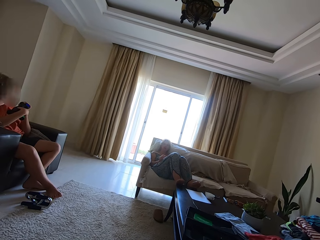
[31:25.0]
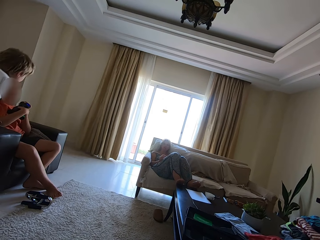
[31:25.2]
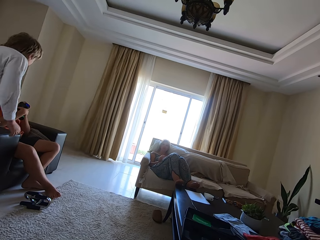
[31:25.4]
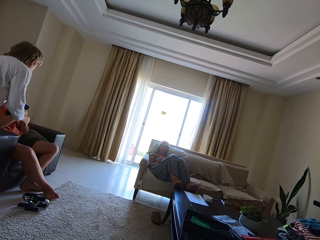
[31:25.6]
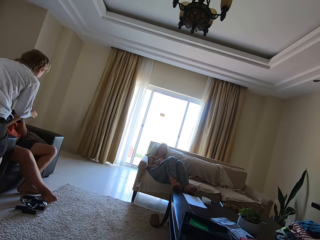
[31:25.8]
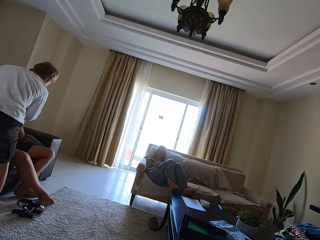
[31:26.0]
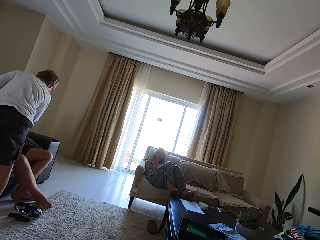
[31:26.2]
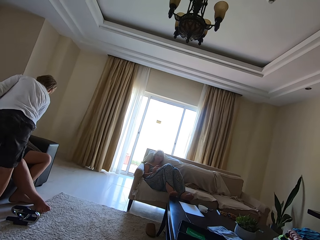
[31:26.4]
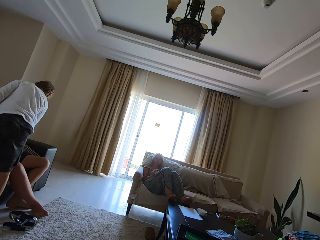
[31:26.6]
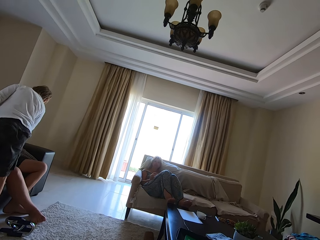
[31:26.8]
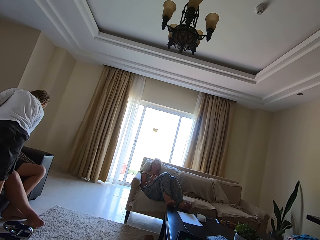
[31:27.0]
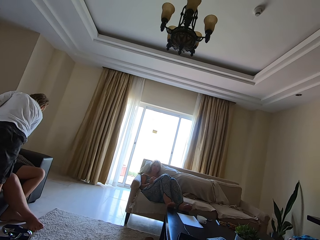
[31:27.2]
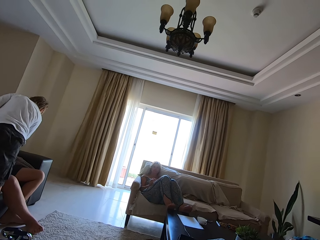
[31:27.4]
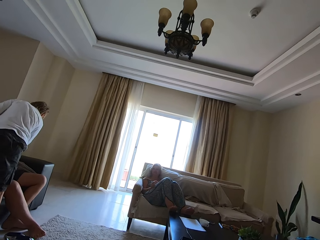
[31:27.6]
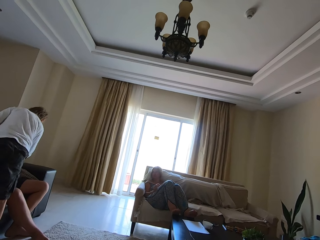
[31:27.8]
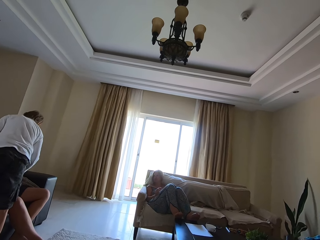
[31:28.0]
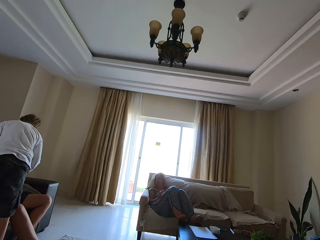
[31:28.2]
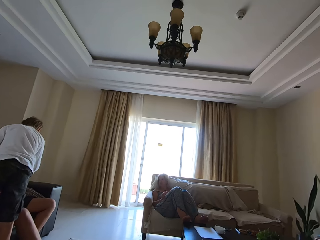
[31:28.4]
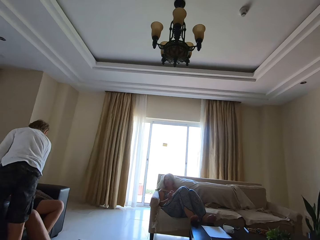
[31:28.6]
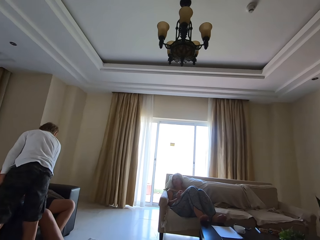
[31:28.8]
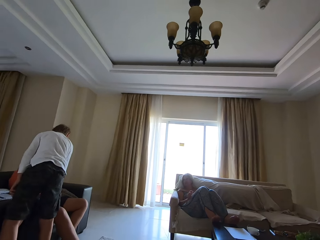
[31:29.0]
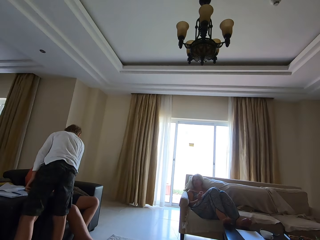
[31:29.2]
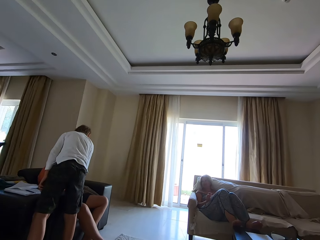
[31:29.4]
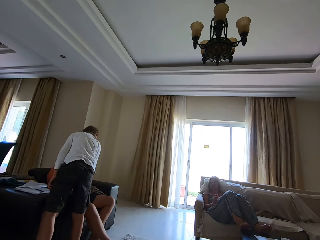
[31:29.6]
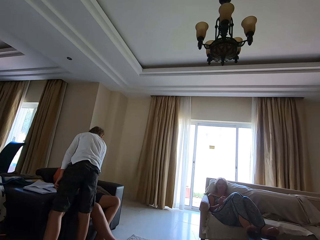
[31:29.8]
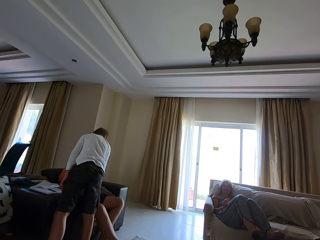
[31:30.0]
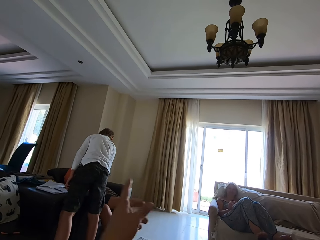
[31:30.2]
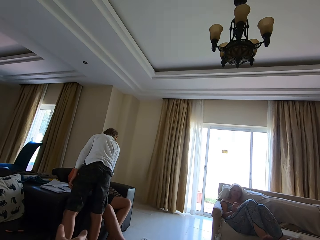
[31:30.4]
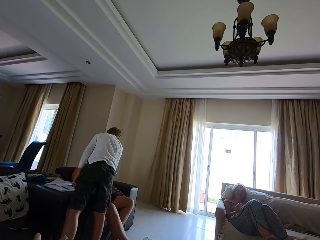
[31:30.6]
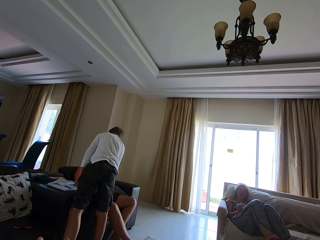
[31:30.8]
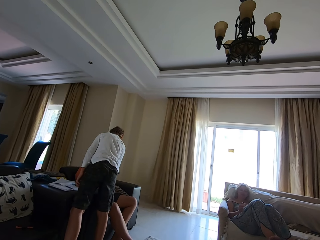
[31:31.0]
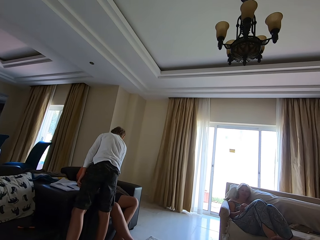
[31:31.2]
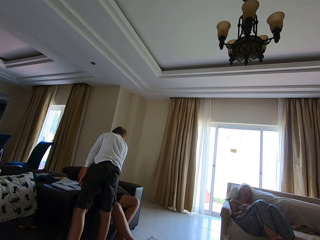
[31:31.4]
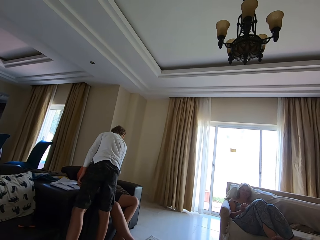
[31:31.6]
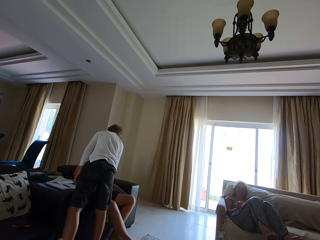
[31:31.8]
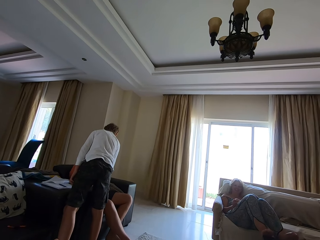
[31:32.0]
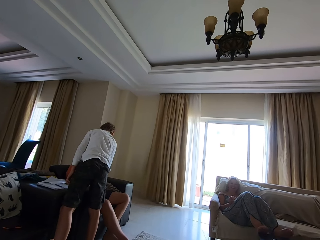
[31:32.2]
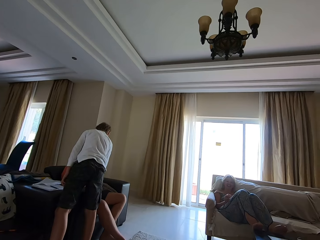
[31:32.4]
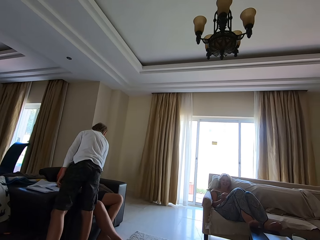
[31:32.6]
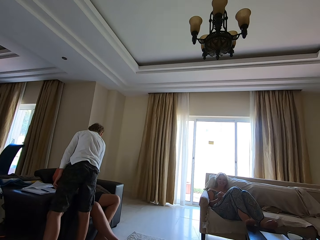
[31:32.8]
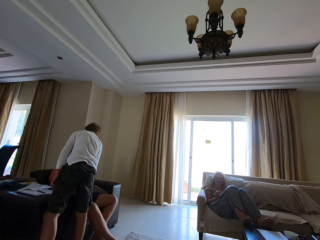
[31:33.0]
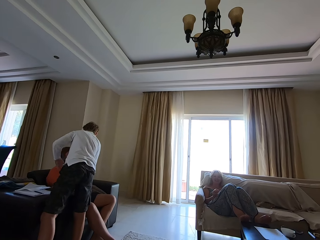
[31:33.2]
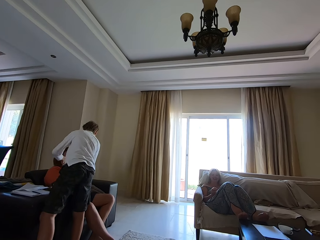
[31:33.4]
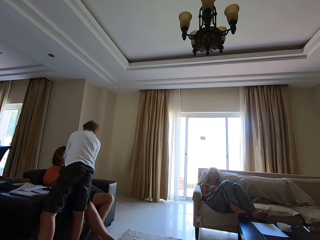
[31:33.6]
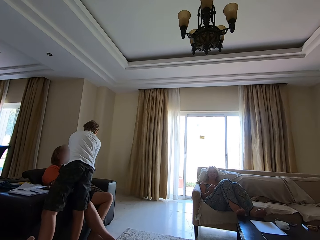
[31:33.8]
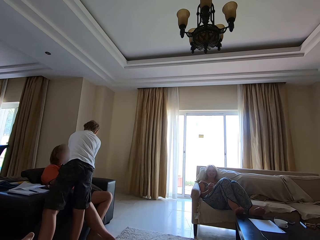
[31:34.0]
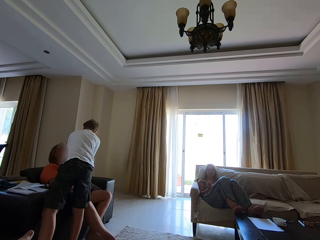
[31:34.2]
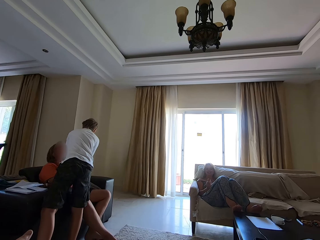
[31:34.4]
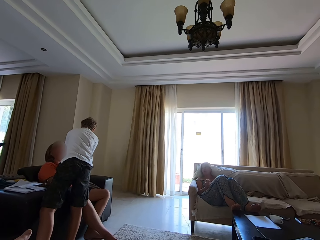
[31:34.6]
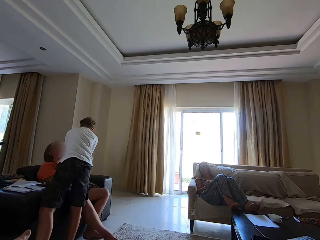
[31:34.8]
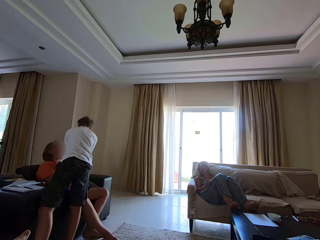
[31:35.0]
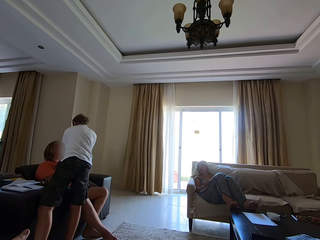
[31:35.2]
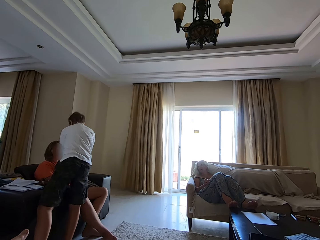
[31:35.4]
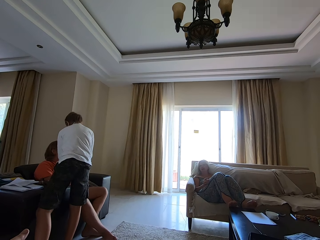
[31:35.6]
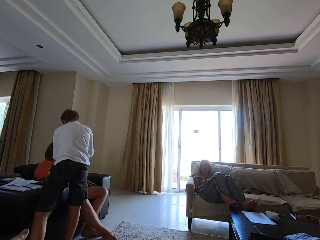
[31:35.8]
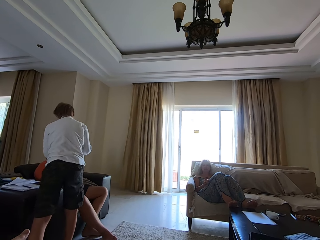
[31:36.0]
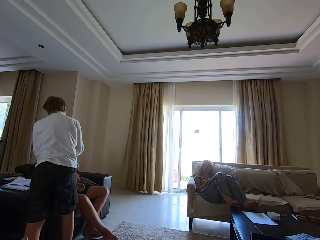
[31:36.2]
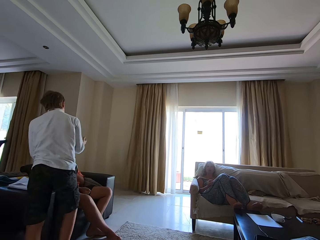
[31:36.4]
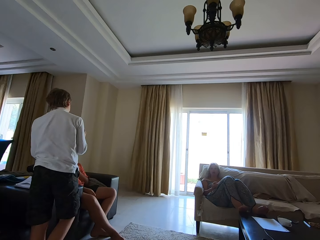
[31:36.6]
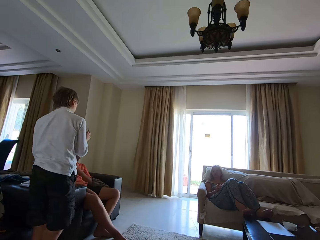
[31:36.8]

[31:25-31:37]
Someone stands. A man walks towards a person. The camera wearer talks. They look around the house. Someone talks.

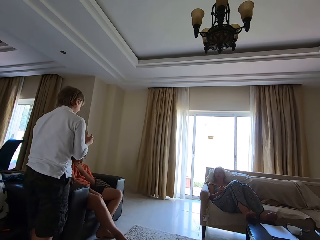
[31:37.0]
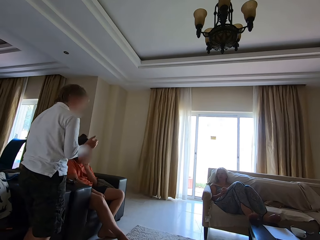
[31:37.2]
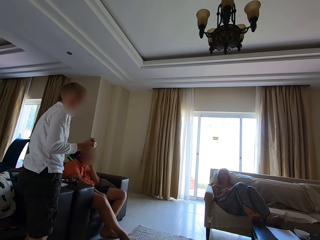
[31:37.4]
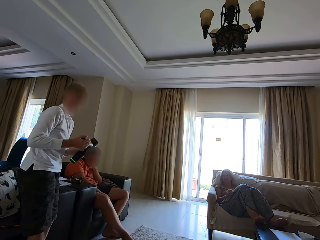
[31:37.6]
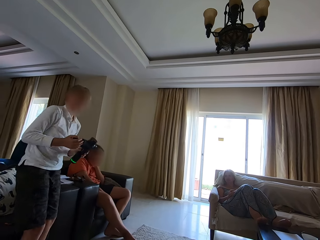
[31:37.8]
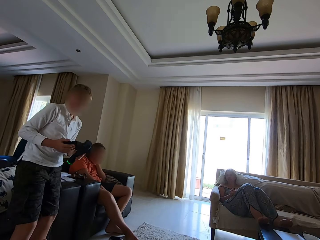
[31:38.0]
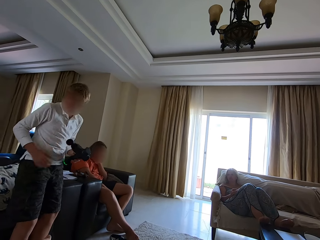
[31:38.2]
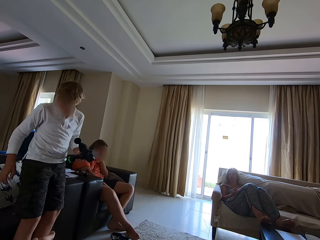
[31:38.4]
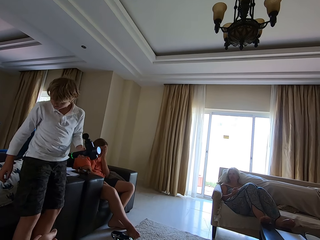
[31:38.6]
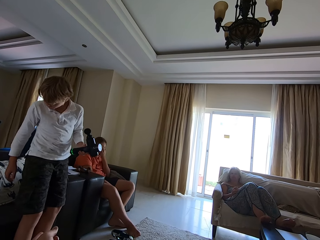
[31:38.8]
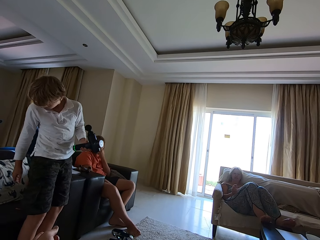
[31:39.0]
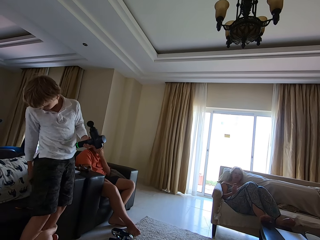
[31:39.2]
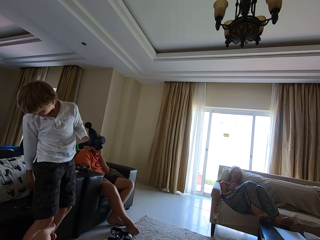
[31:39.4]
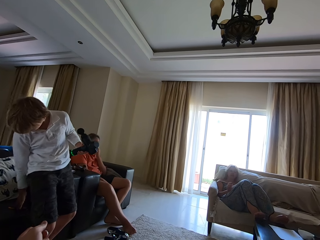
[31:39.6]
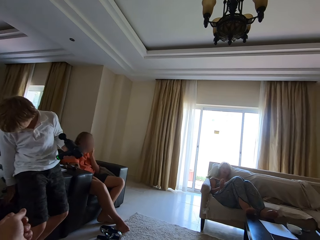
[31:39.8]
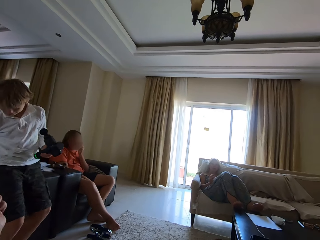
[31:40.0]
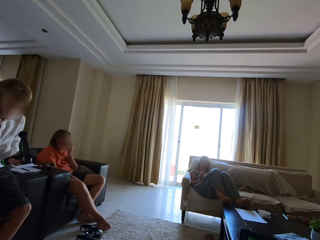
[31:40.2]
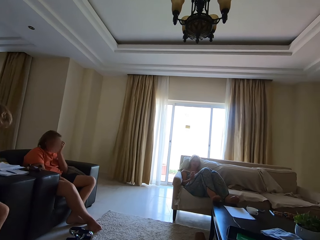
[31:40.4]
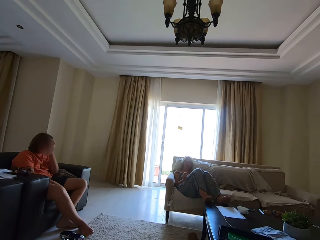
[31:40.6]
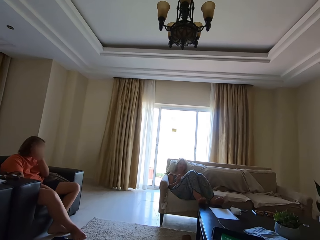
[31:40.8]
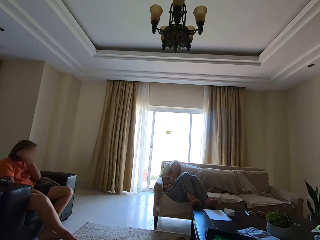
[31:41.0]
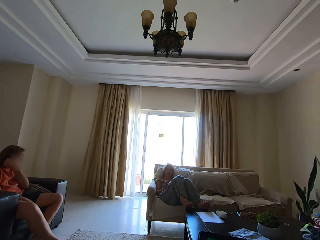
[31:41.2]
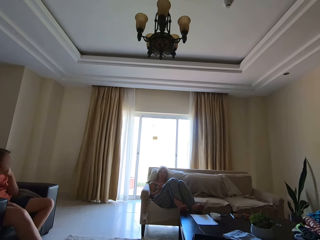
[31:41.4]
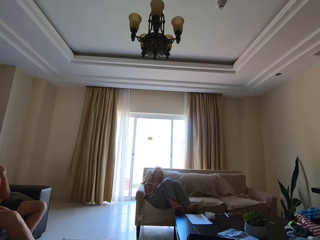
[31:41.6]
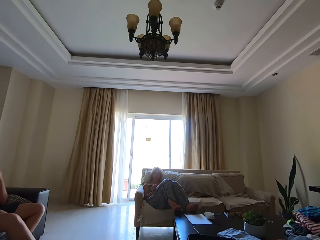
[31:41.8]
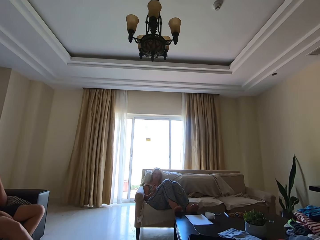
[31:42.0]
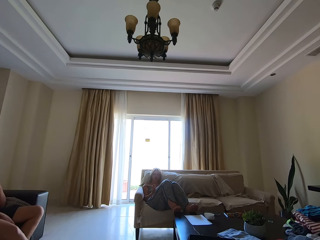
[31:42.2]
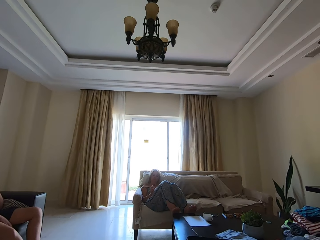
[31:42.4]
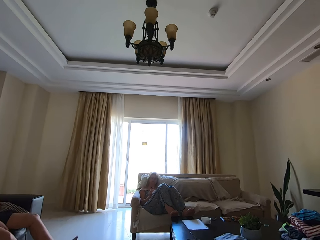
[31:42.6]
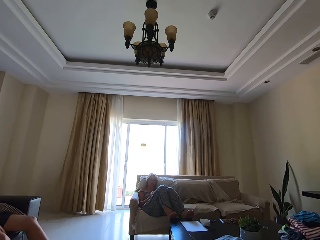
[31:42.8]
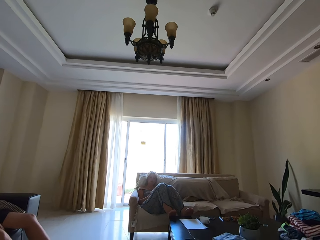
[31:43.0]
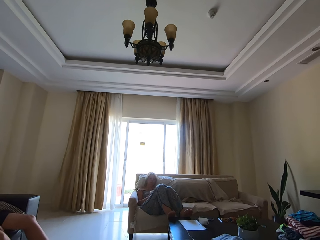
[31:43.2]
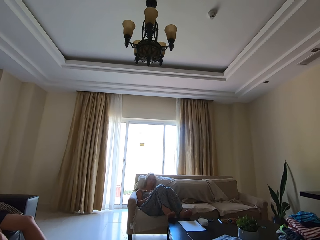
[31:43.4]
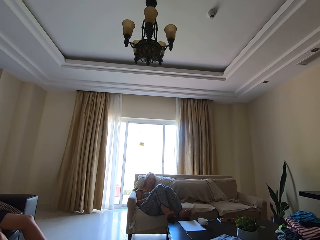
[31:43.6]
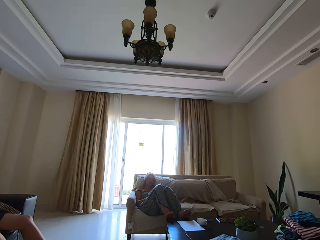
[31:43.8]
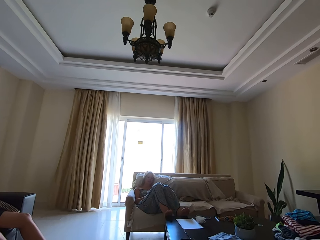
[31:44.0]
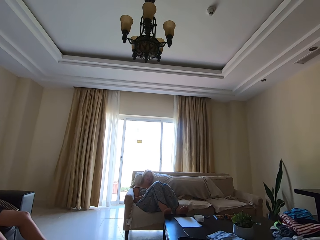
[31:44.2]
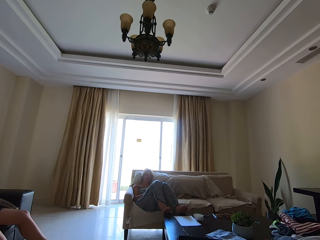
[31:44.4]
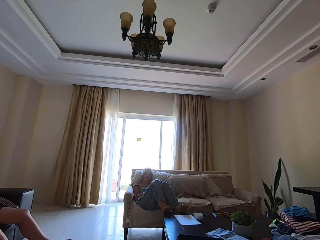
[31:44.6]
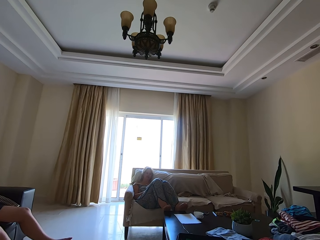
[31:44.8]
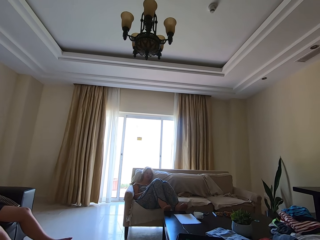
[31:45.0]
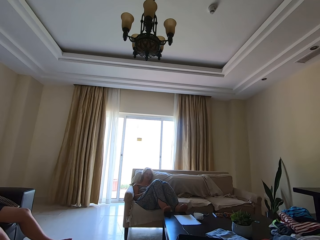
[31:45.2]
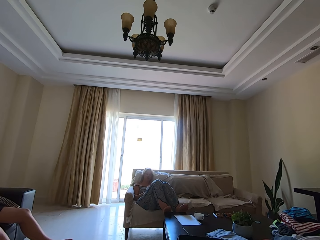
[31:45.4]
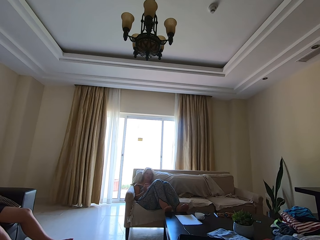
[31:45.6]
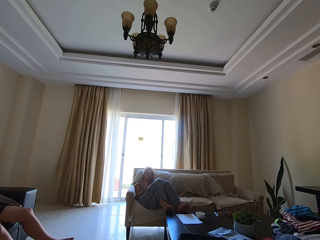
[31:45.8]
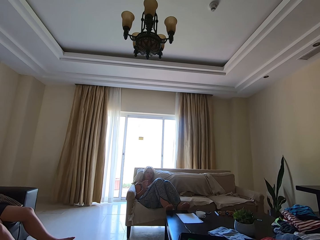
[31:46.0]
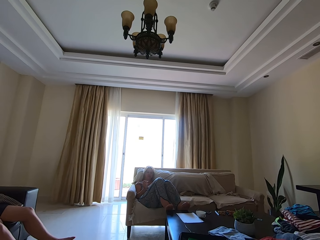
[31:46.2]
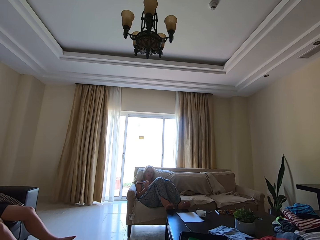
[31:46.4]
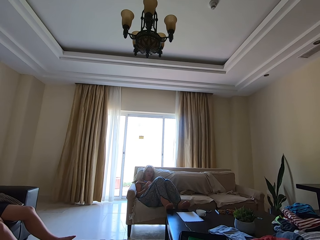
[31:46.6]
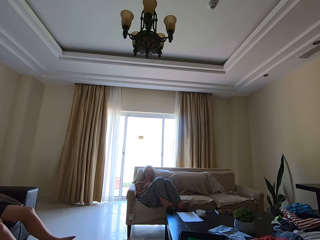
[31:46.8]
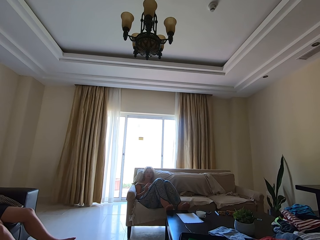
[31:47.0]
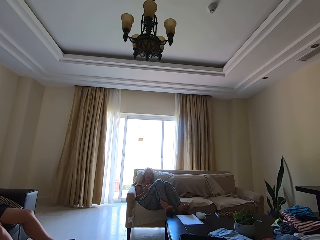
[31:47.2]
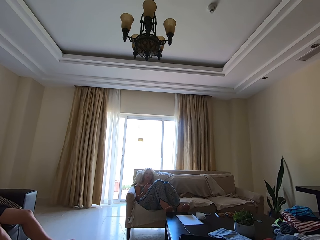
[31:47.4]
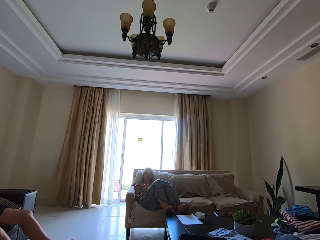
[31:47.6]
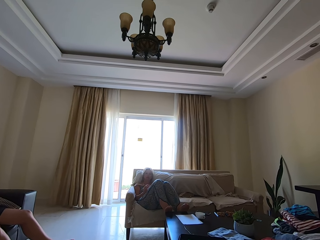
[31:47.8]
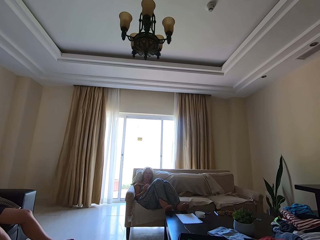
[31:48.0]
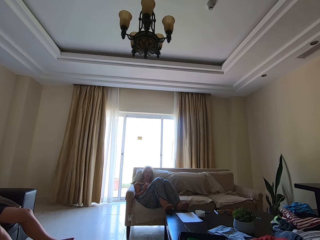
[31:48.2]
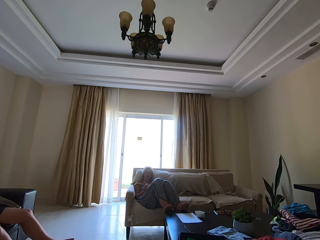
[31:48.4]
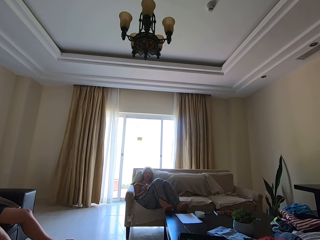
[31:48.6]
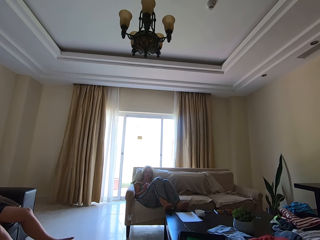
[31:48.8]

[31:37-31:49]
A man takes the blower from a person. The camera wearer talks. The man sits down. The camera wearer spells a word. They look at someone.
